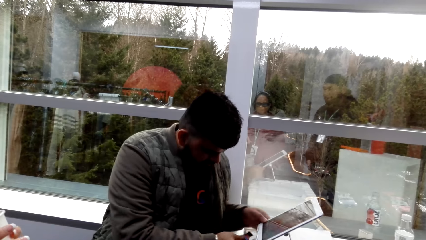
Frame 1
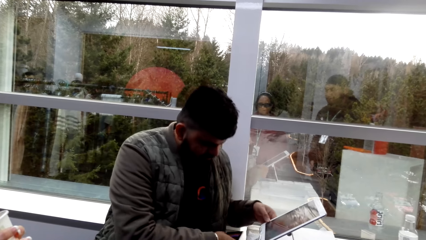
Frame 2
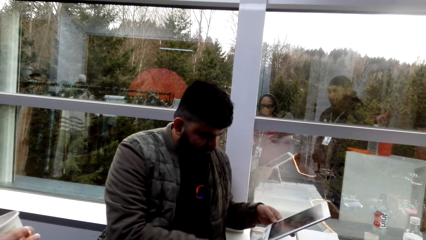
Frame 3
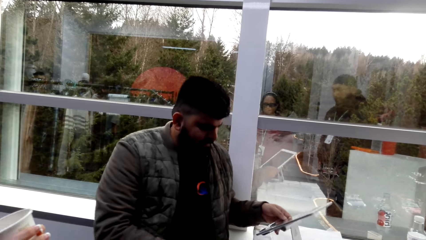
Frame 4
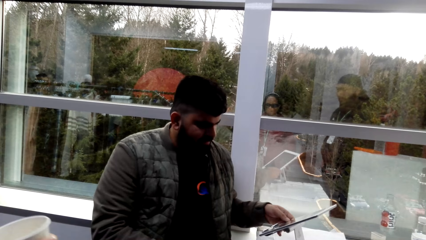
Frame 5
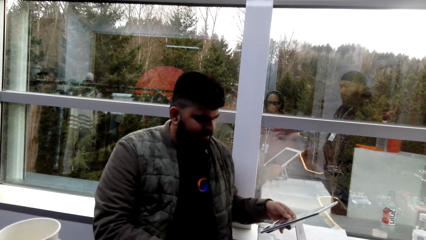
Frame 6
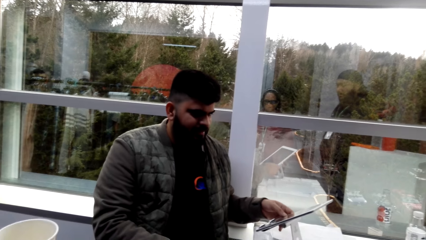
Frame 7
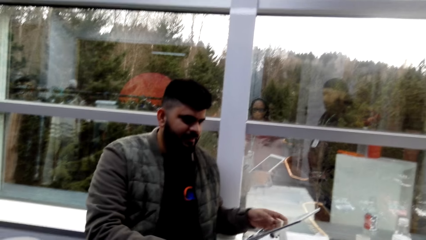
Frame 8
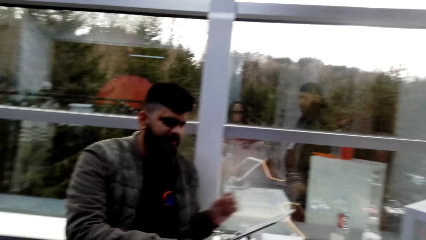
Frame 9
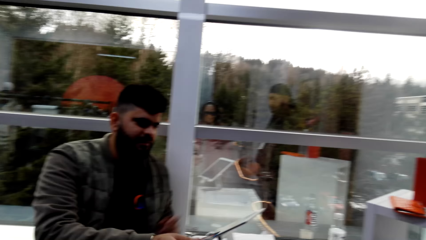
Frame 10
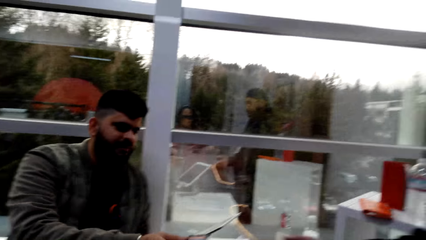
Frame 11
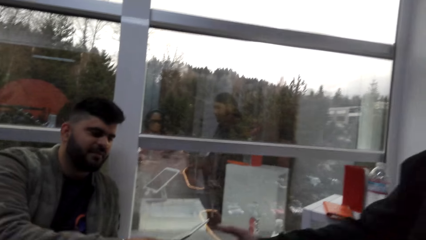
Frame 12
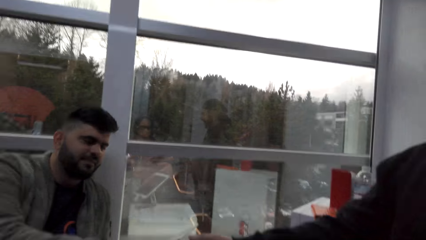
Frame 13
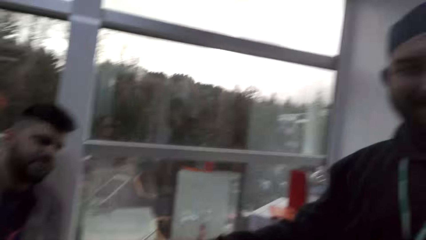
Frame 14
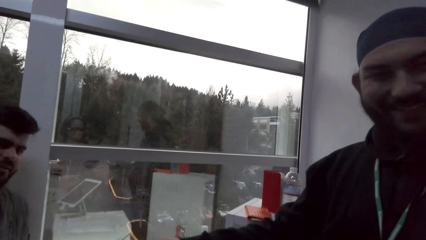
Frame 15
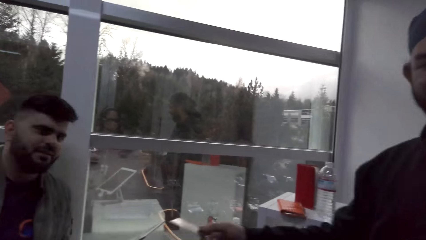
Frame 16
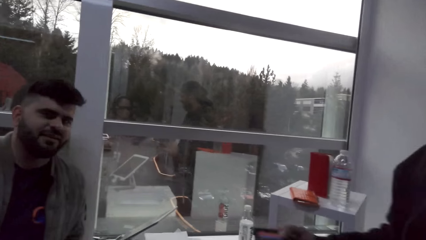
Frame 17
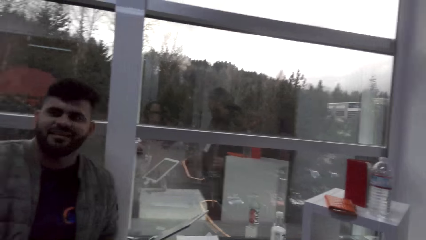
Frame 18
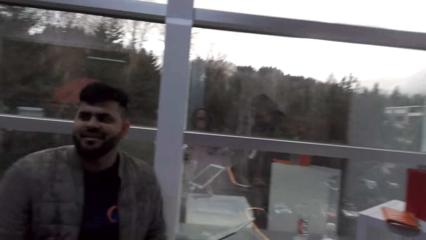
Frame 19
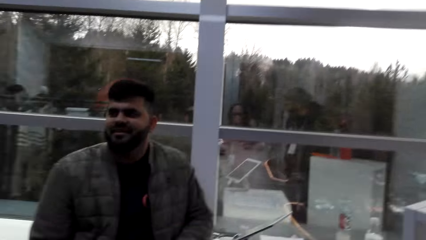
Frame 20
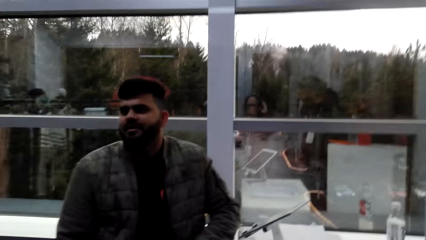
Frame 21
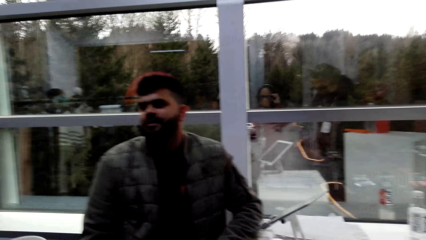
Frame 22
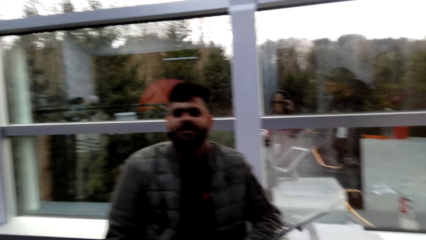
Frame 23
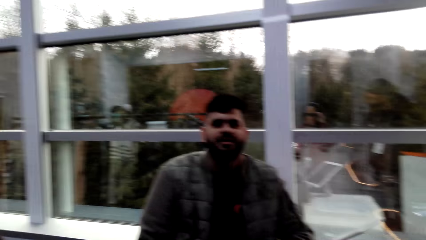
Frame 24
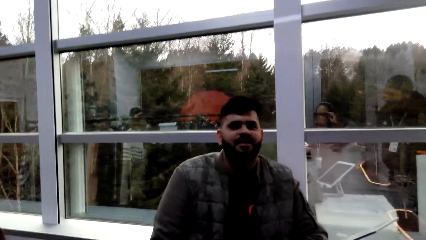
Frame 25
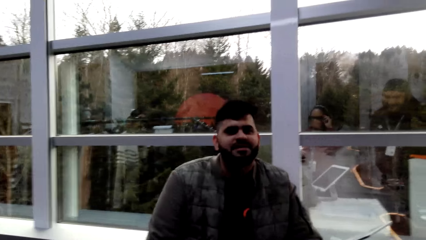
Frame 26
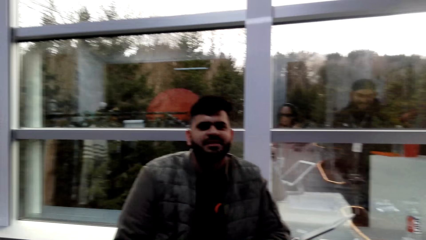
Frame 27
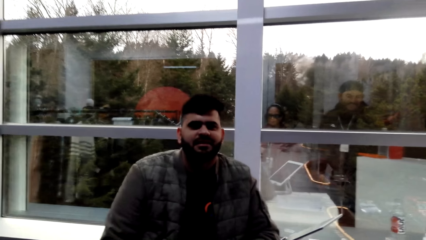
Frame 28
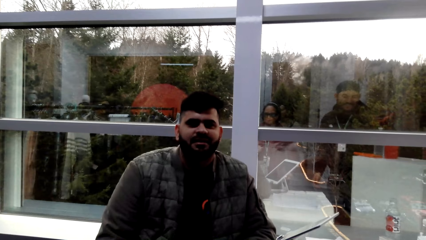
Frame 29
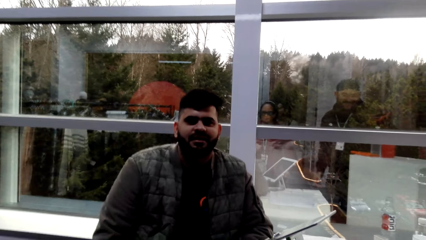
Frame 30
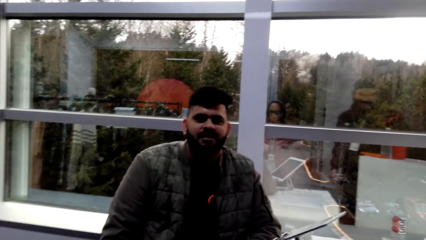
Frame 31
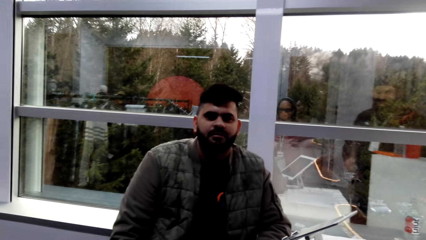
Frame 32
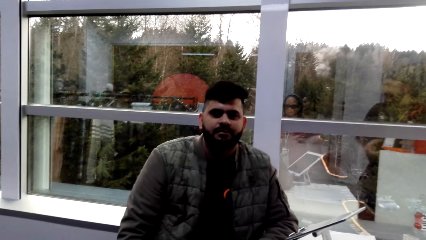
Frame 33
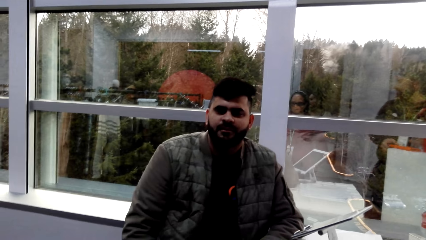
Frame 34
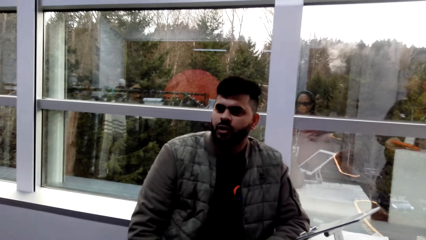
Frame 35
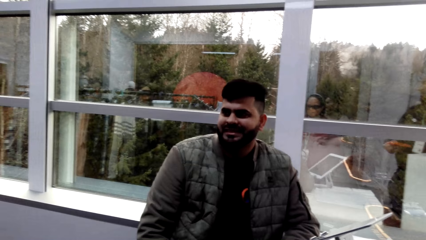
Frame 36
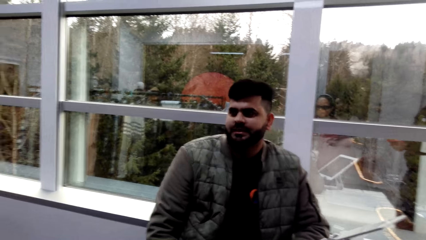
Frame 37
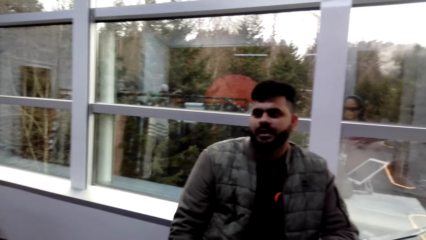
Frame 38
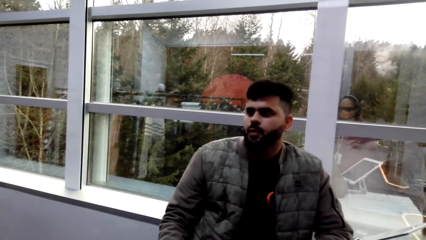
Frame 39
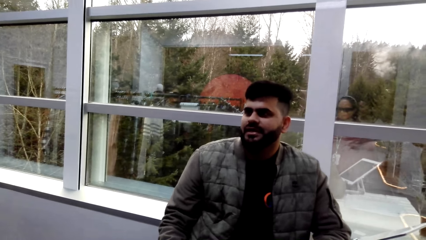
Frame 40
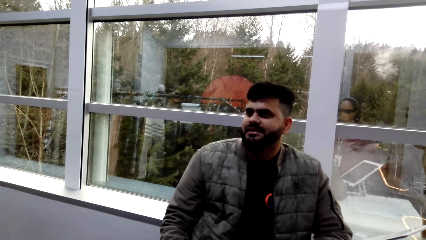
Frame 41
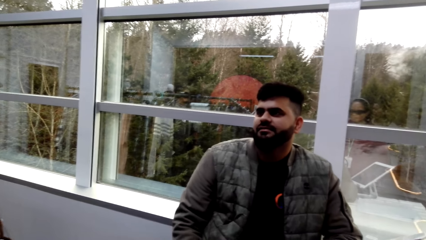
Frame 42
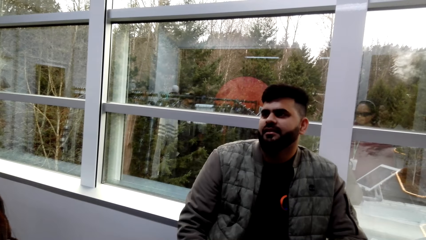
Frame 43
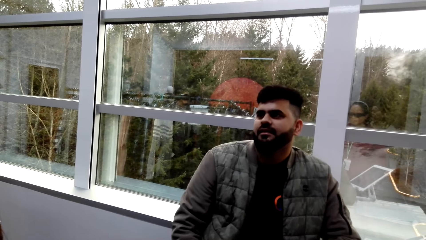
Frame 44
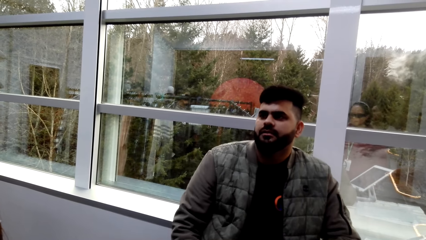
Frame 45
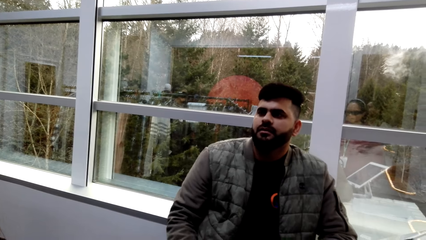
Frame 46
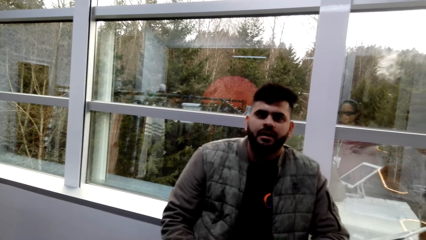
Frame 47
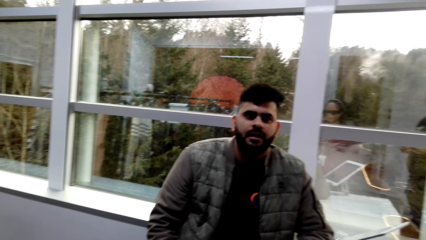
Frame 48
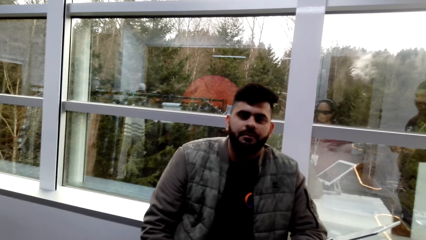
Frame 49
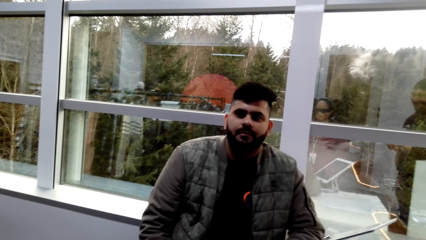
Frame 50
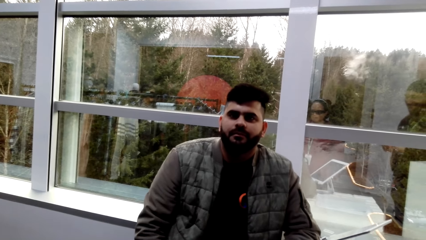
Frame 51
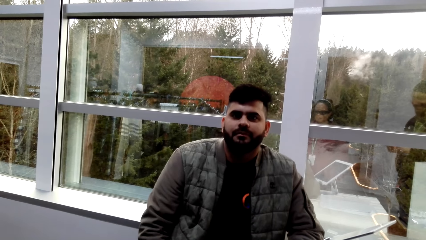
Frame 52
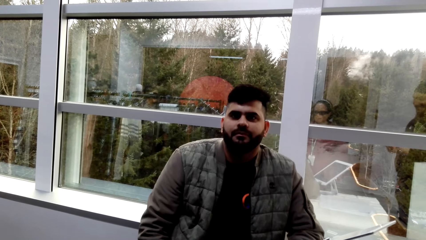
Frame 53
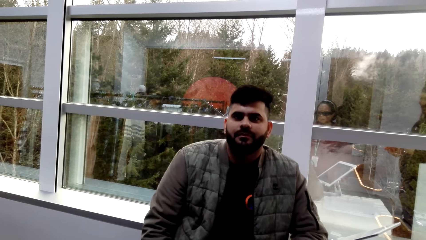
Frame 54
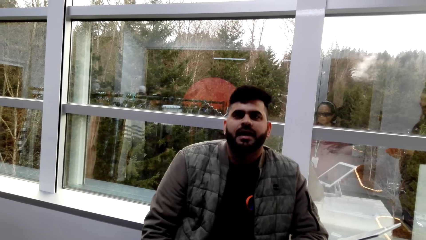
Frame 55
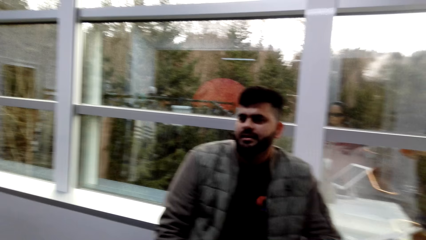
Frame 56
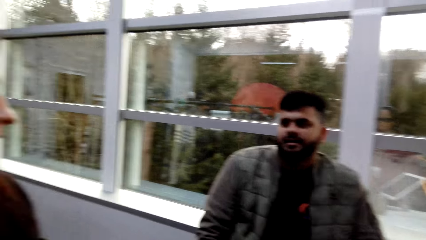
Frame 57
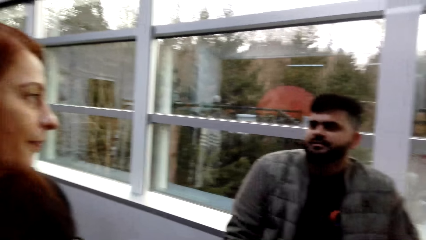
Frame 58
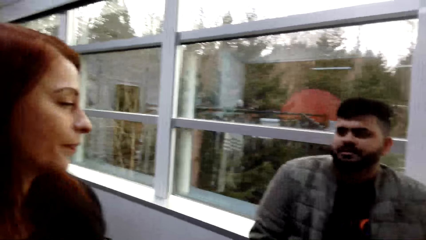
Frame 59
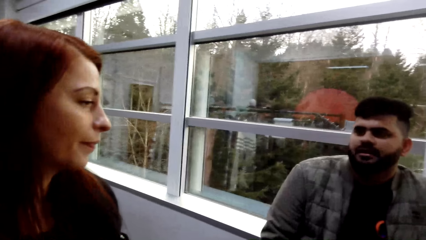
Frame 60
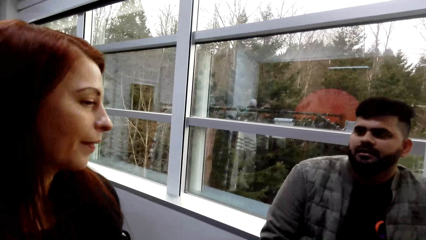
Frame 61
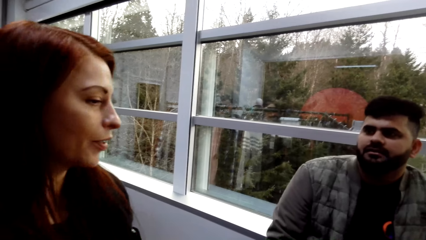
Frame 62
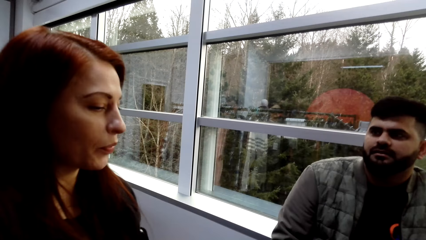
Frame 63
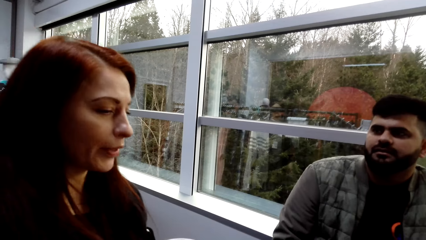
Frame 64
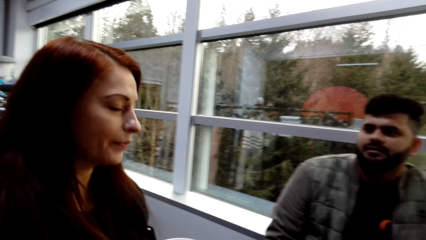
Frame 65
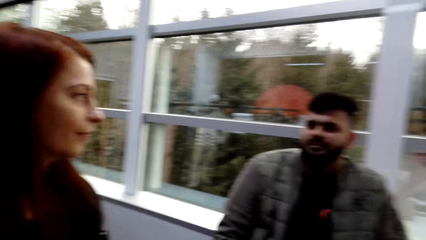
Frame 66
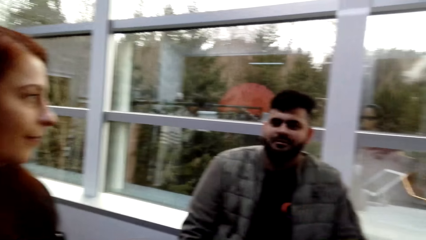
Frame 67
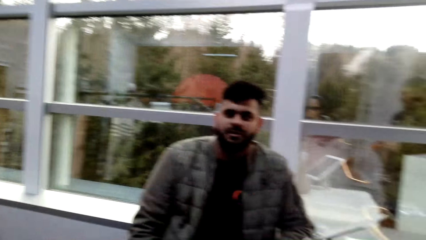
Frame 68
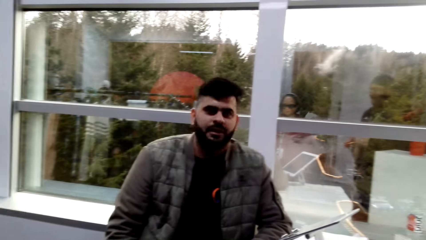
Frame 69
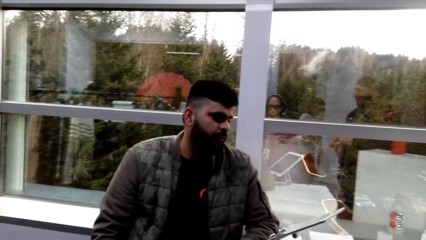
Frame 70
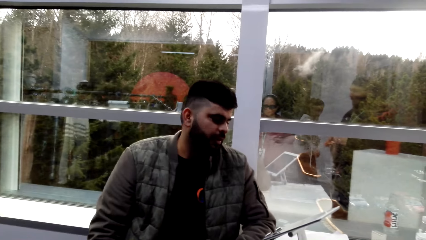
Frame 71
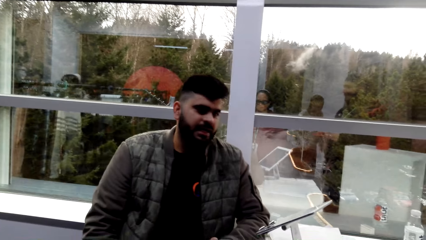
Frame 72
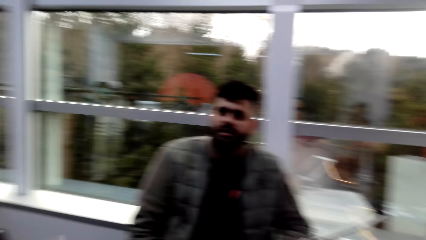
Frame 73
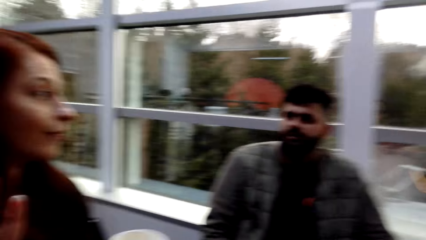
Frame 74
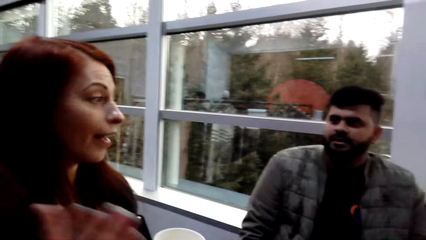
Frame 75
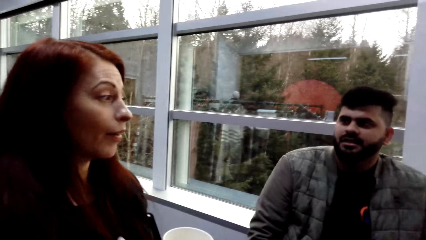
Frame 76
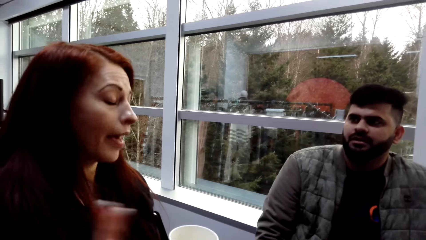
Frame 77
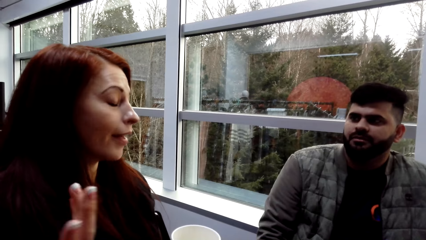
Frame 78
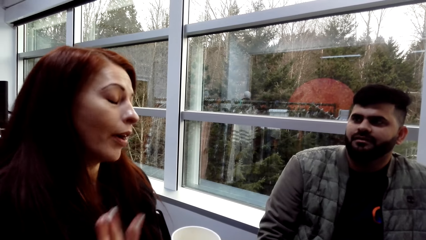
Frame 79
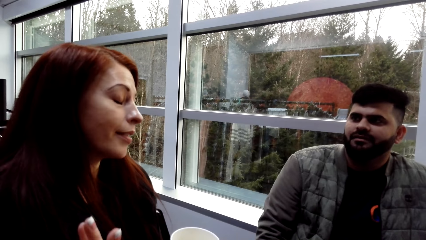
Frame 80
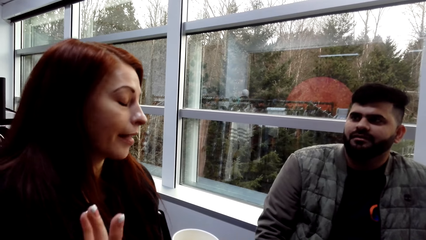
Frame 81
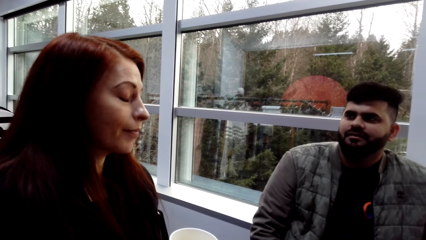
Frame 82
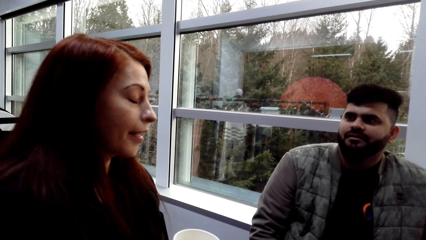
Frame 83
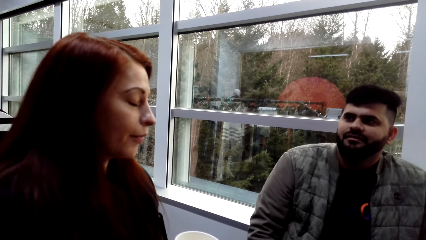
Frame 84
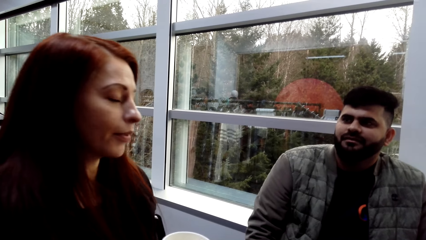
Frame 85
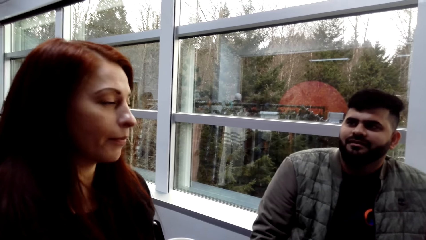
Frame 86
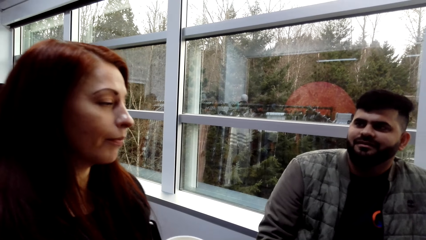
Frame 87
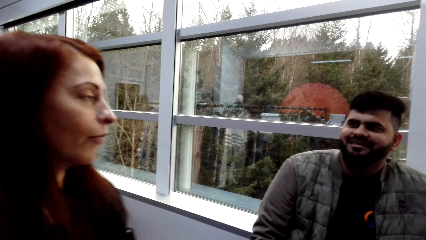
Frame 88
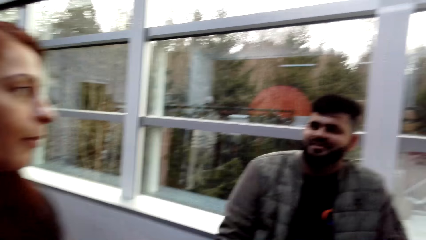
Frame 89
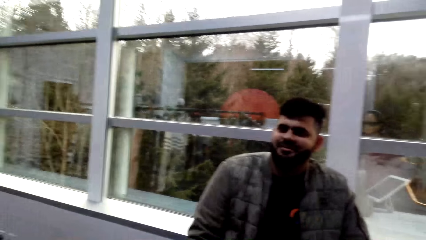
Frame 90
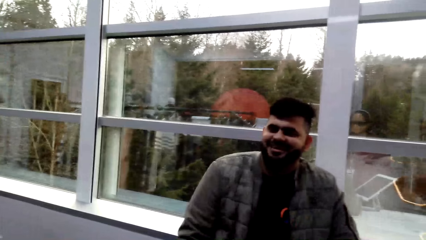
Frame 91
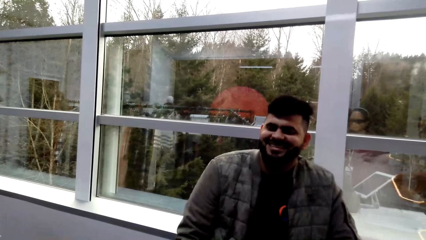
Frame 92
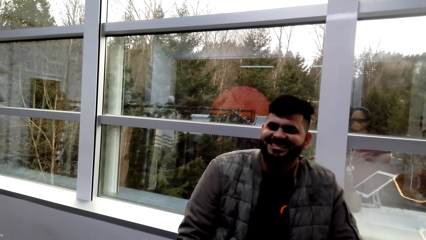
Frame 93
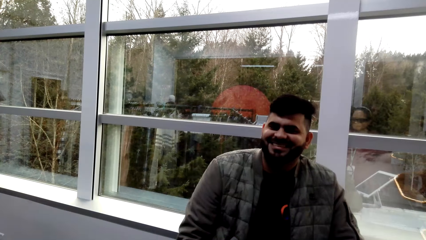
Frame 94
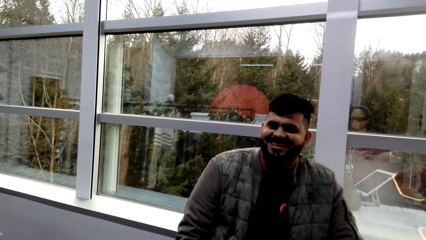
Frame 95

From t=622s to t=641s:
A man holds the tablet. The man talks to a woman. The camera wearer talks to the man. A woman moves hands.
